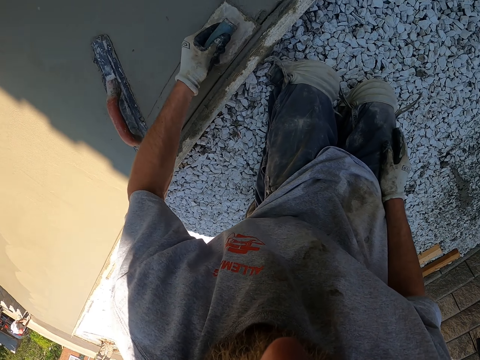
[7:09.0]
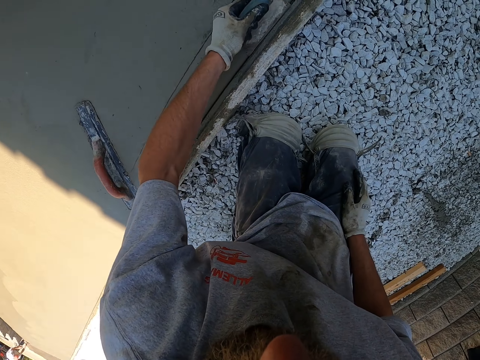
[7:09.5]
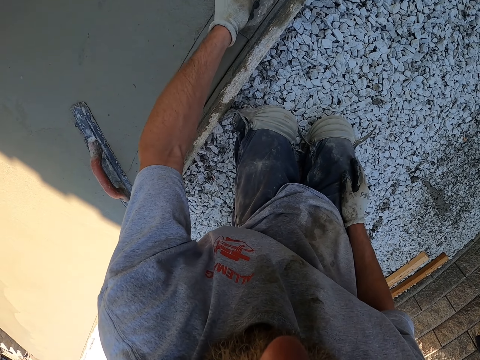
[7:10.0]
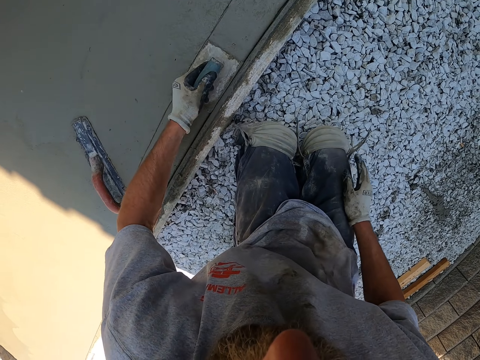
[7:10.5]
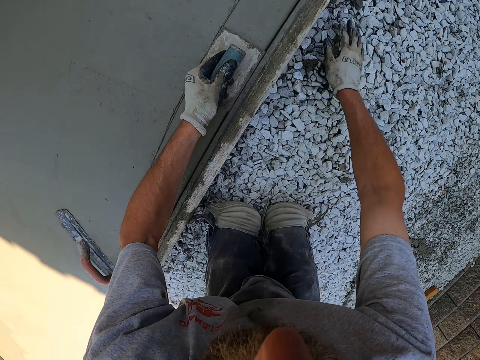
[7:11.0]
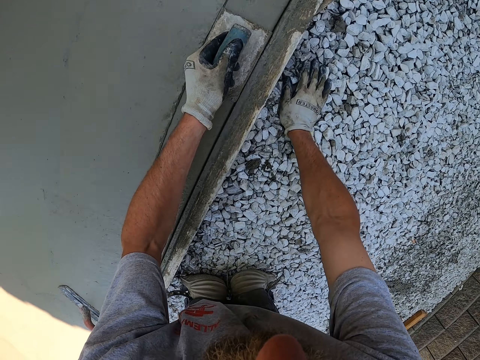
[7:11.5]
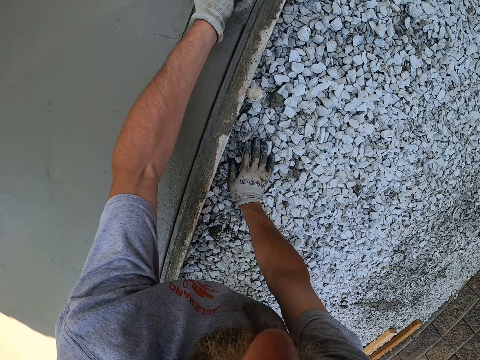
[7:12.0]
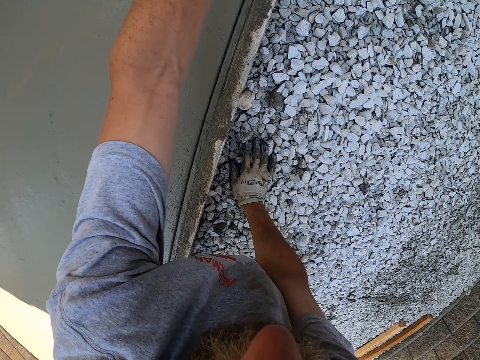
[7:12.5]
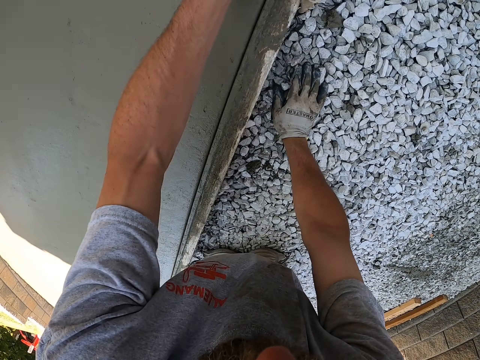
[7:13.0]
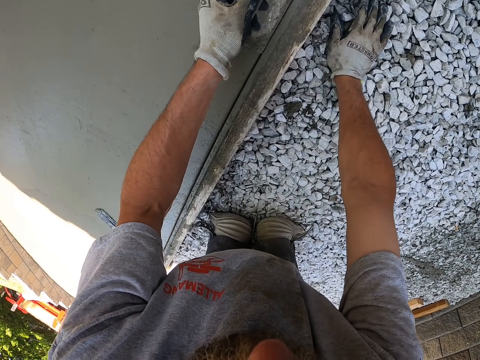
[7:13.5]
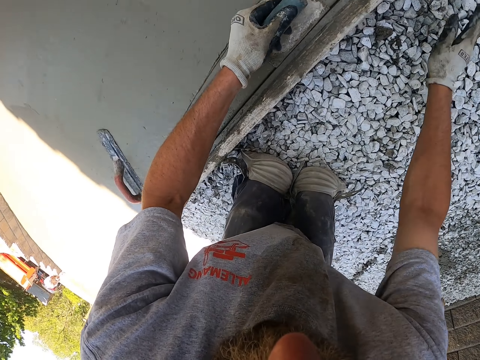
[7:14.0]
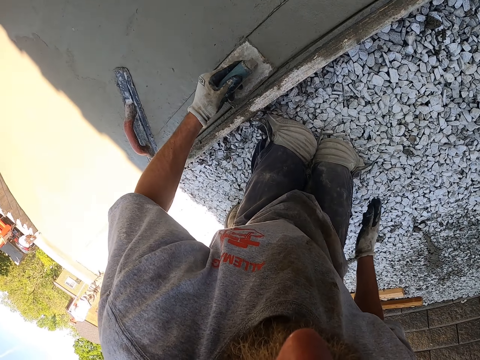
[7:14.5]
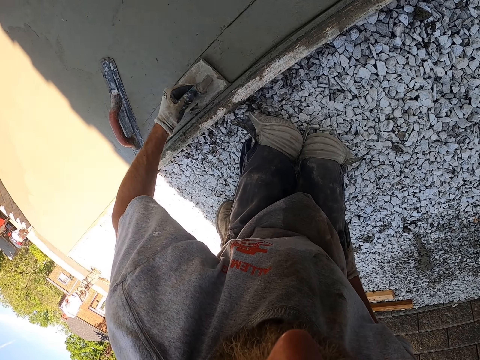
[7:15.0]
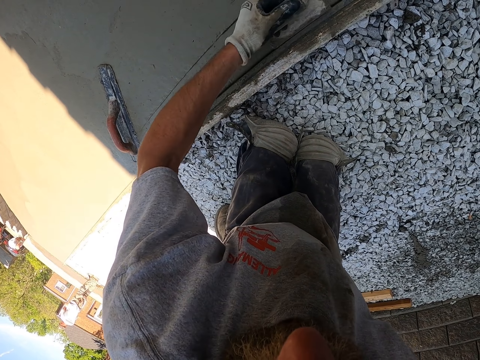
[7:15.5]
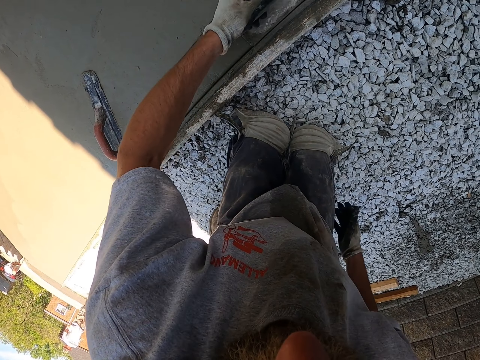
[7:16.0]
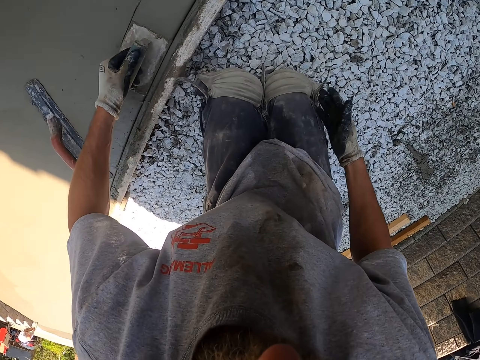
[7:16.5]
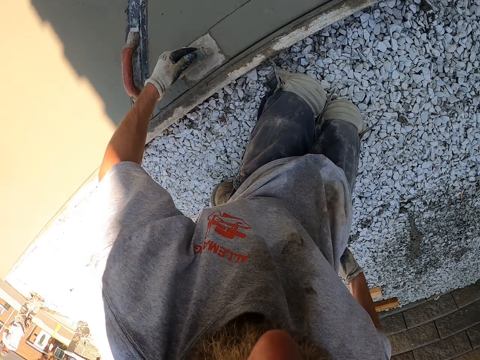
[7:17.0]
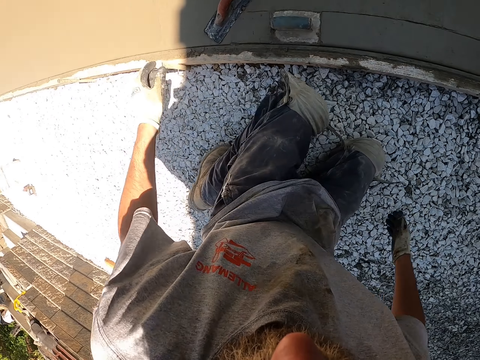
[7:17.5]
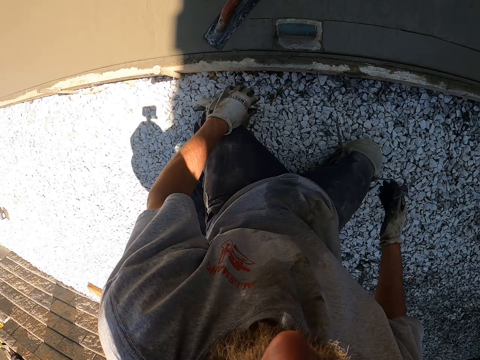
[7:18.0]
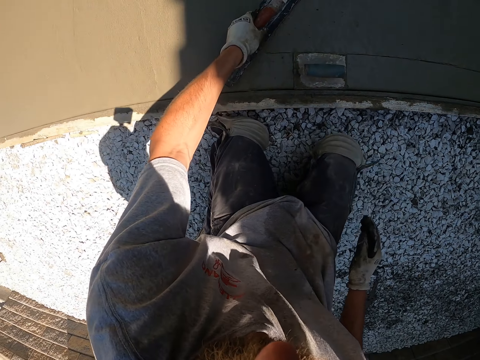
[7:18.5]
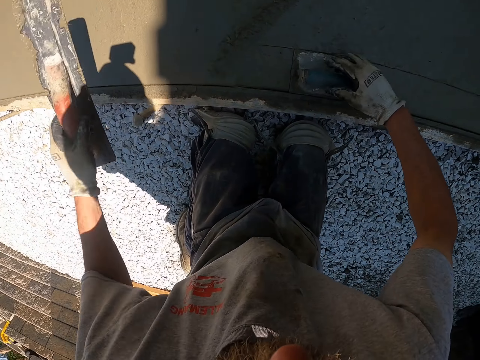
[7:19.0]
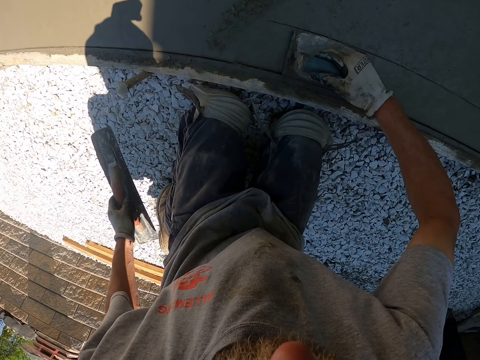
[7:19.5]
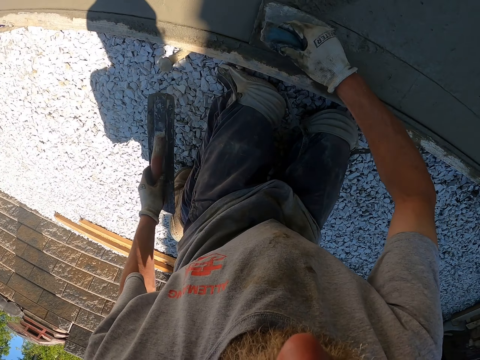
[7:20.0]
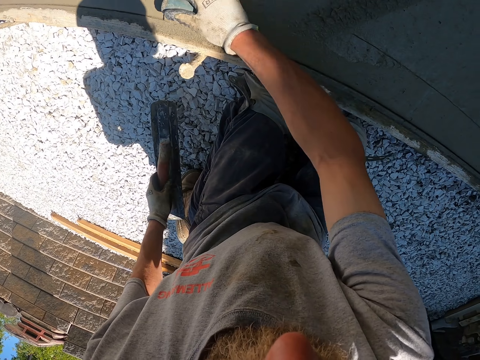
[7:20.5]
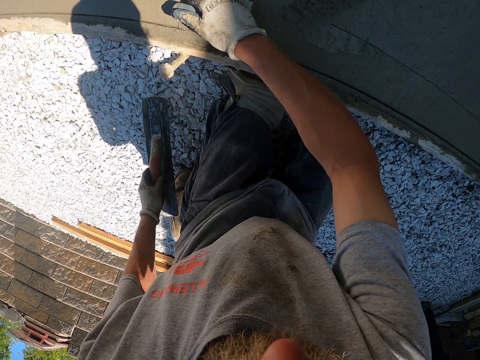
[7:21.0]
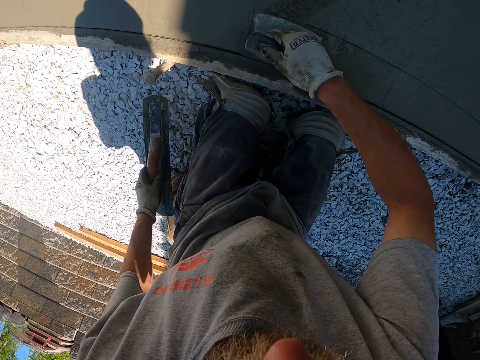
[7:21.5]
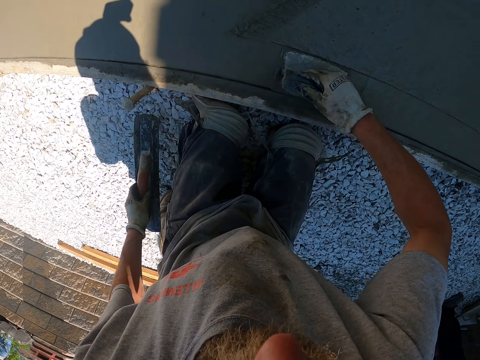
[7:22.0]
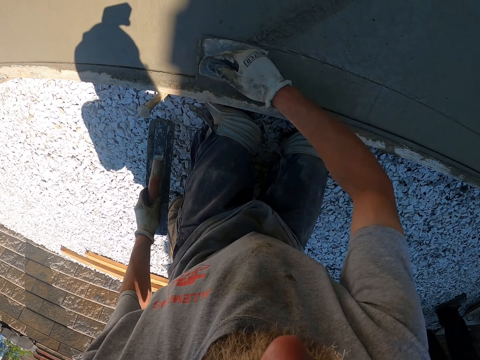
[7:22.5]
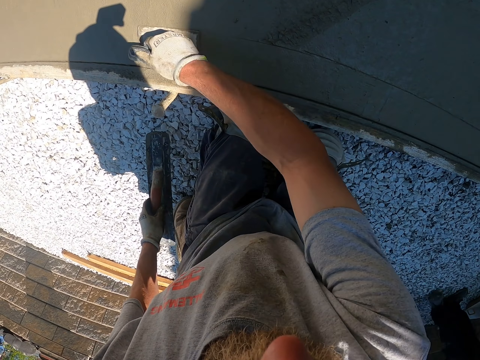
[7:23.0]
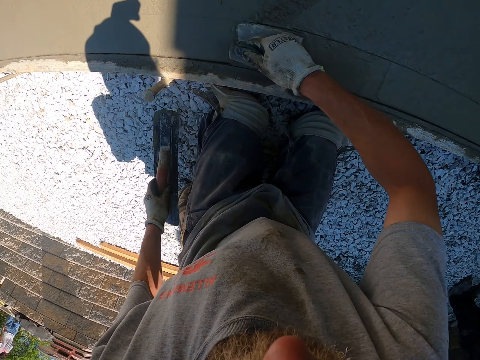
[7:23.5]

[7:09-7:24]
The camera wearer leans down. They drop a trowel on the floor. They touch the knees. They pick up the trowel on the floor and pick up another trowel on the floor. They plaster the floor with a trowel in the right hand.

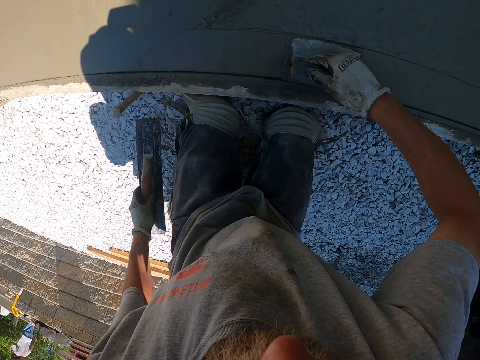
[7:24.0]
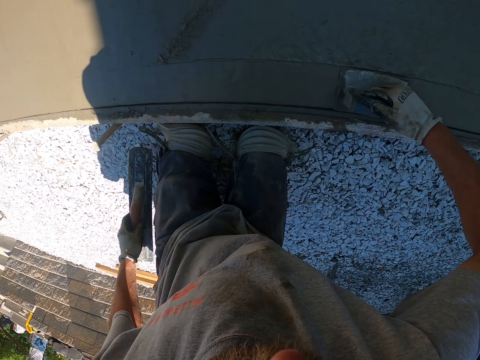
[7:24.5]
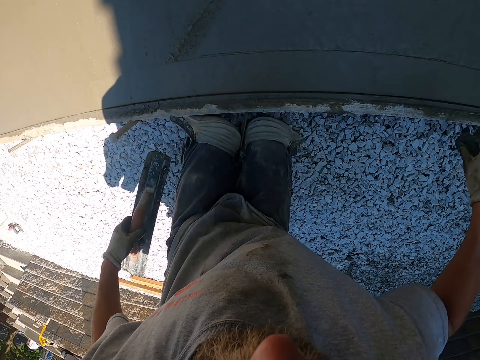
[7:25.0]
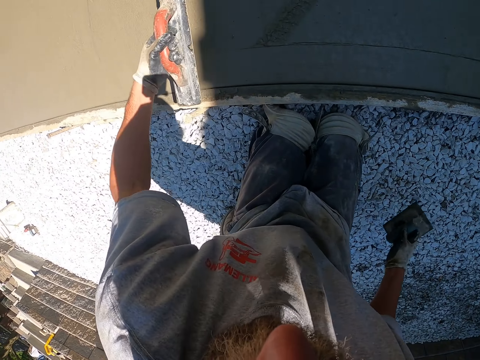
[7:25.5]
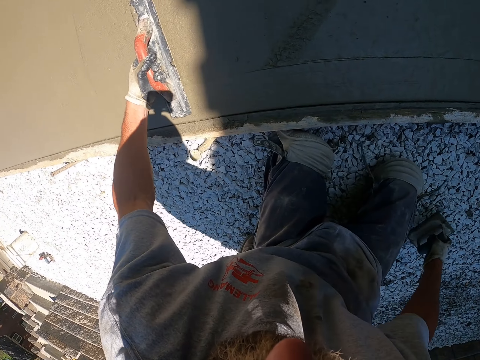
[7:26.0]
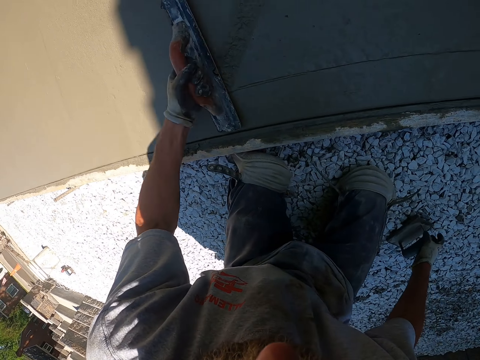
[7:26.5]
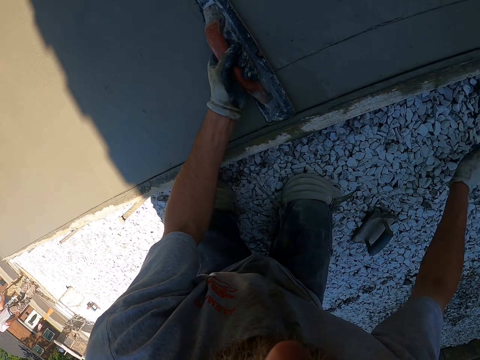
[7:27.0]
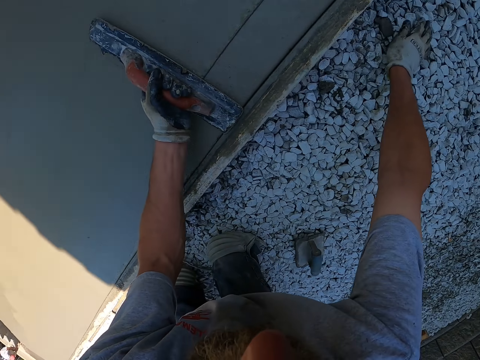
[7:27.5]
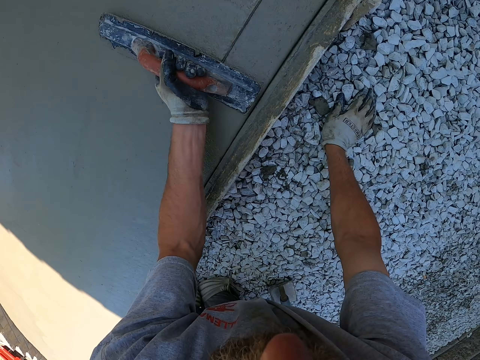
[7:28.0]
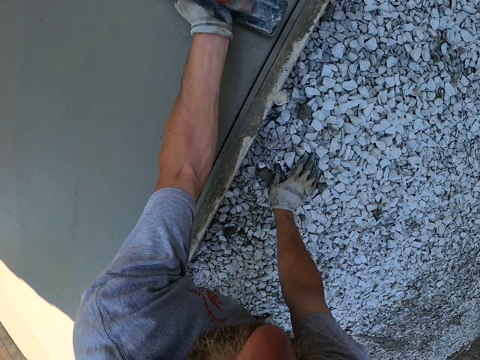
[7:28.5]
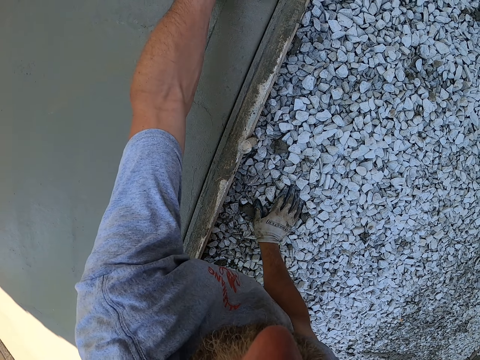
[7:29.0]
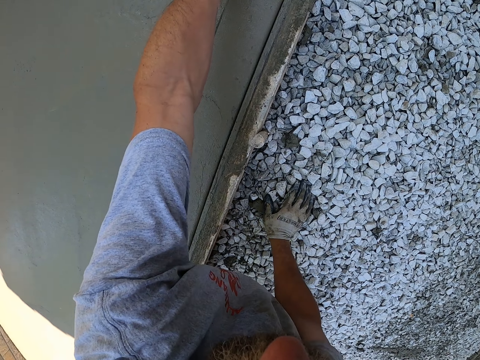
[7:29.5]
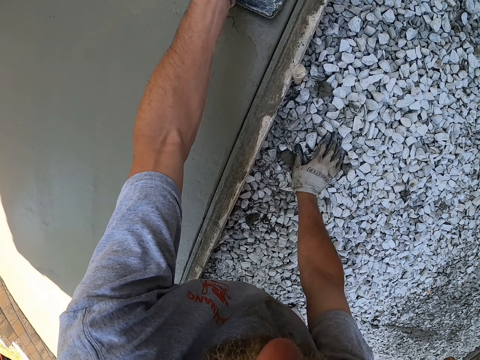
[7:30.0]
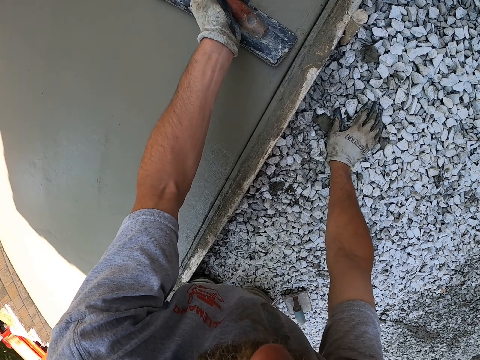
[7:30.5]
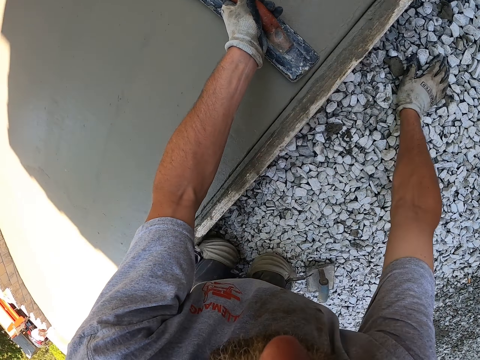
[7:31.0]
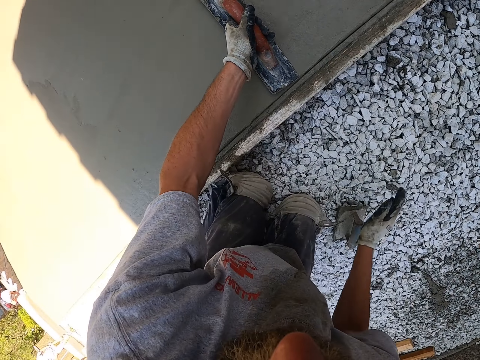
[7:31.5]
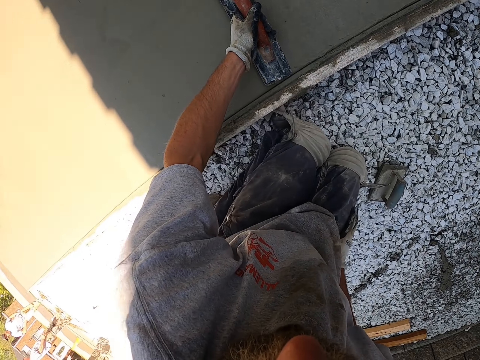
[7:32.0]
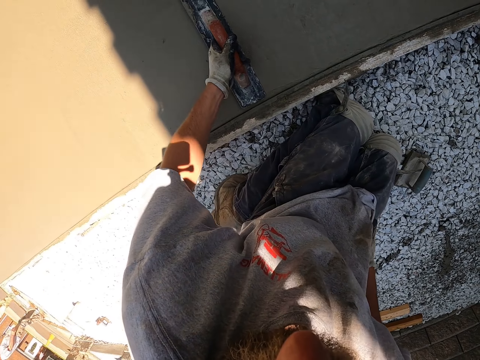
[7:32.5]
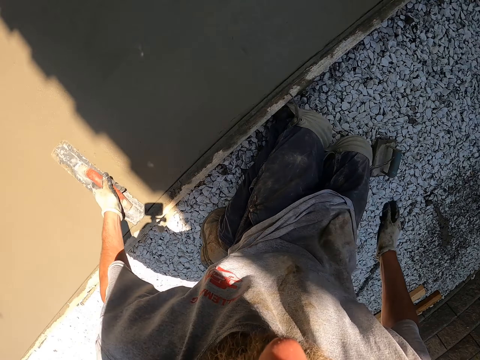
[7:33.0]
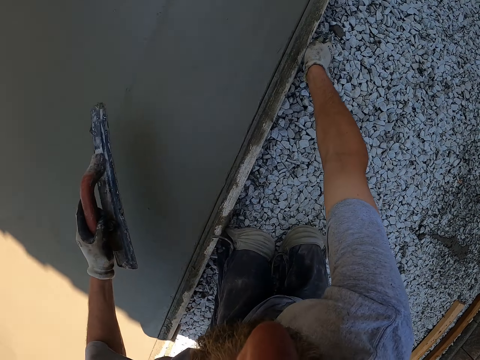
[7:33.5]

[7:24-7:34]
The camera wearer places a rectangular trowel down. They plaster the floor round with a trowel in the left hand. They lean down.

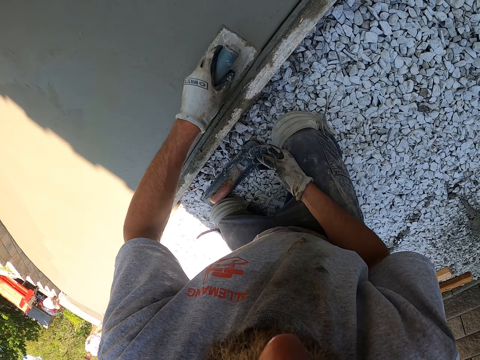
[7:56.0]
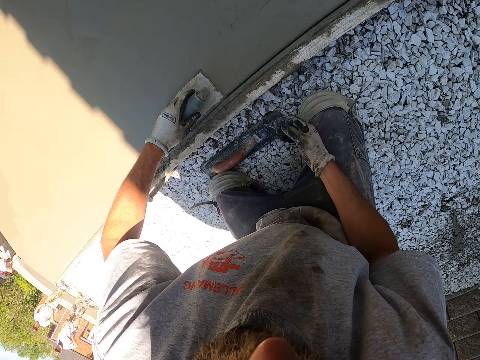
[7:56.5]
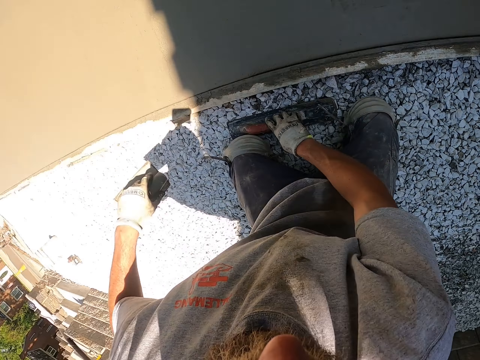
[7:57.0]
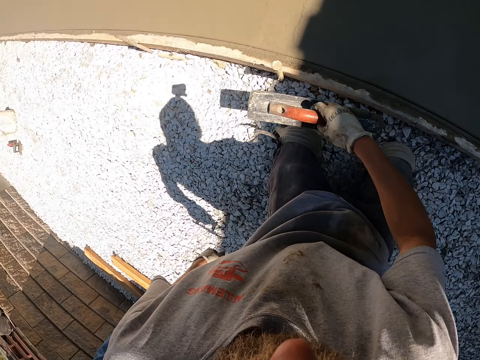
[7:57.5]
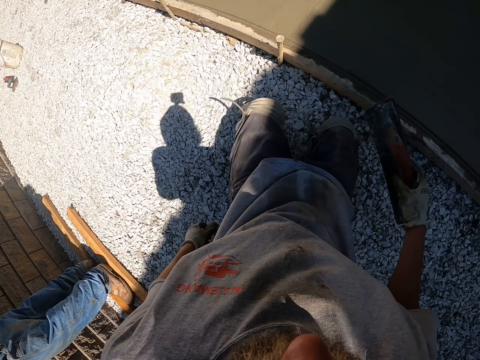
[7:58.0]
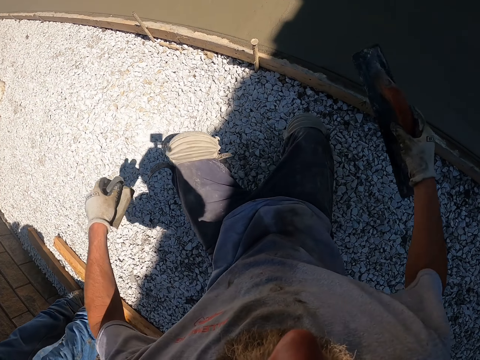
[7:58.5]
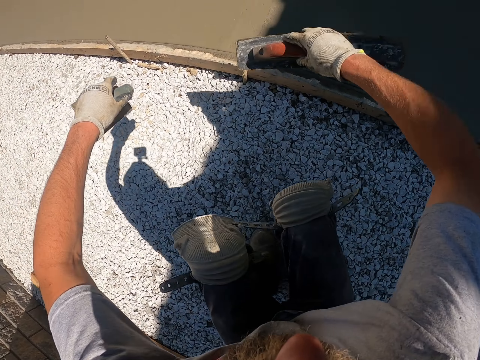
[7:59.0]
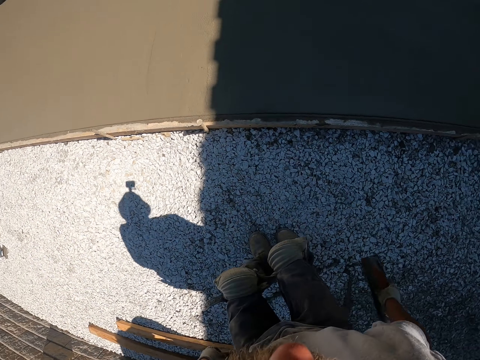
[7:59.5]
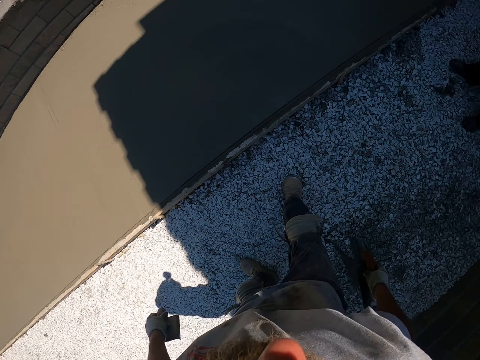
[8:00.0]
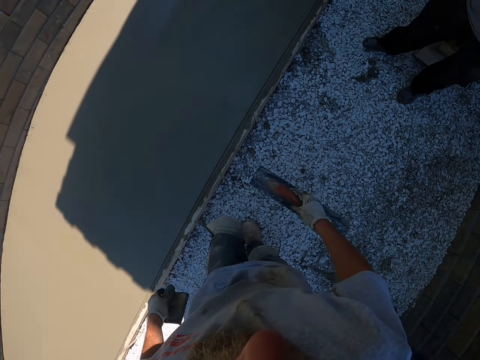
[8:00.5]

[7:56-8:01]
The camera wearer picks up a rectangular trowel on the ground. They stand from a fall. They carry the trowels along the floor.
